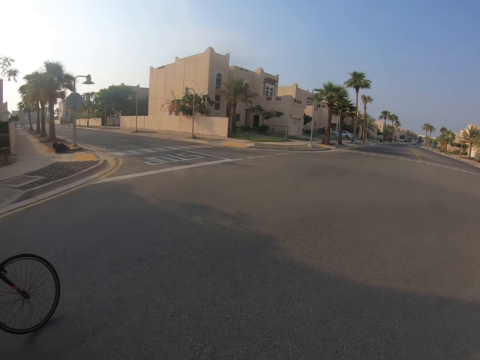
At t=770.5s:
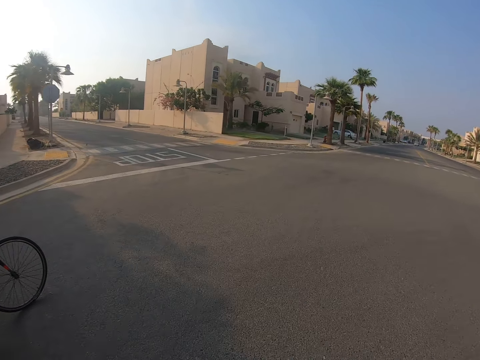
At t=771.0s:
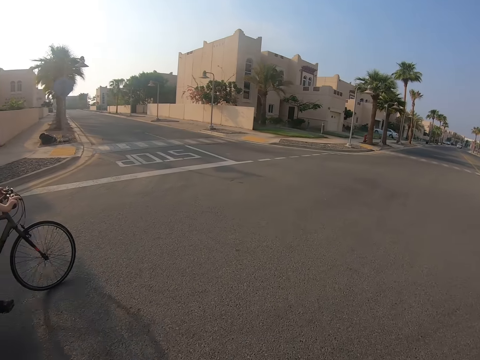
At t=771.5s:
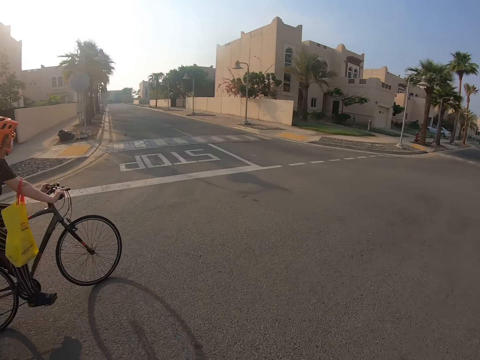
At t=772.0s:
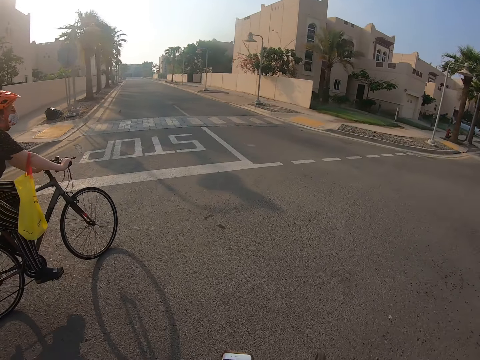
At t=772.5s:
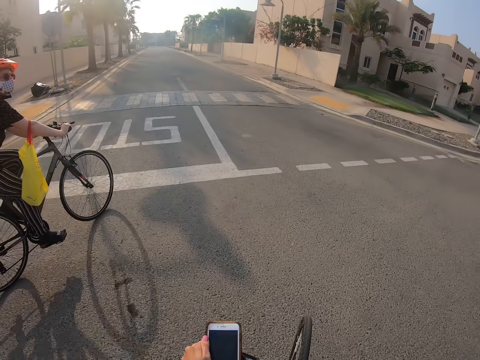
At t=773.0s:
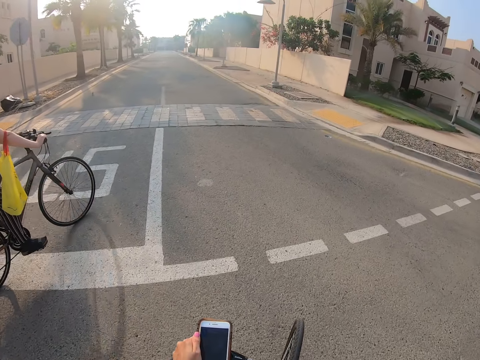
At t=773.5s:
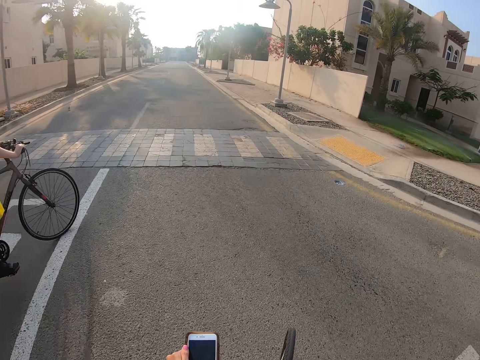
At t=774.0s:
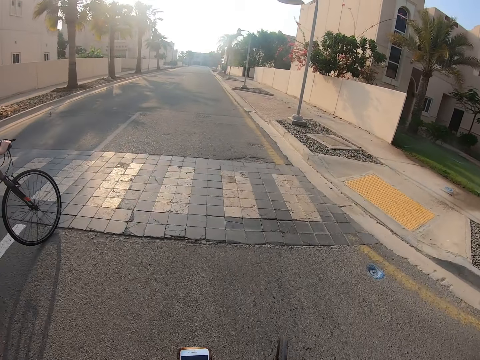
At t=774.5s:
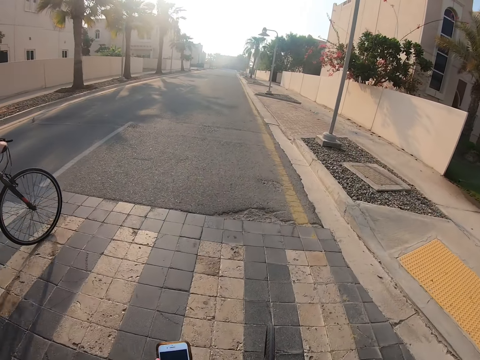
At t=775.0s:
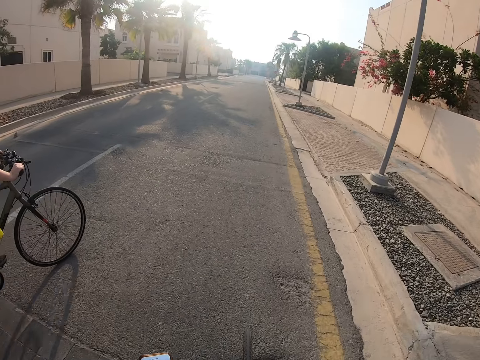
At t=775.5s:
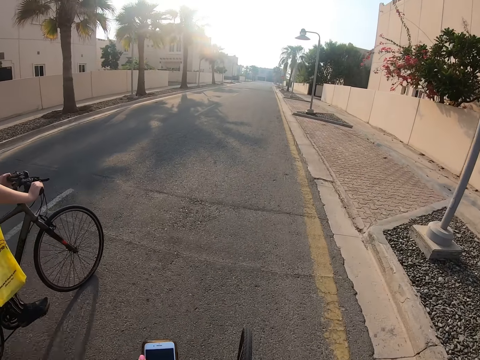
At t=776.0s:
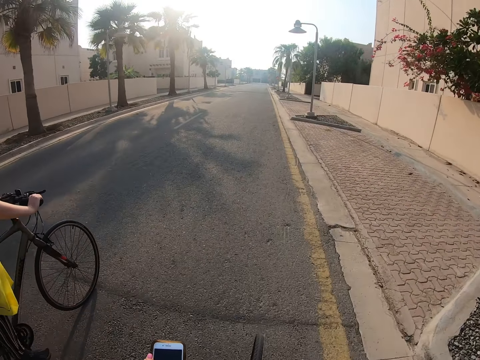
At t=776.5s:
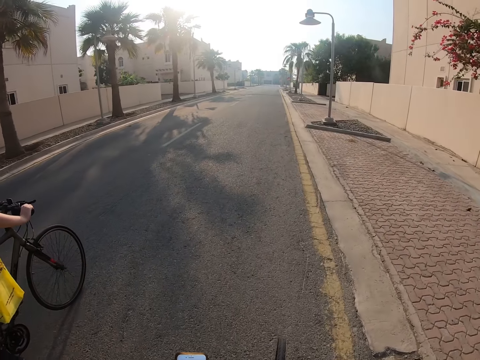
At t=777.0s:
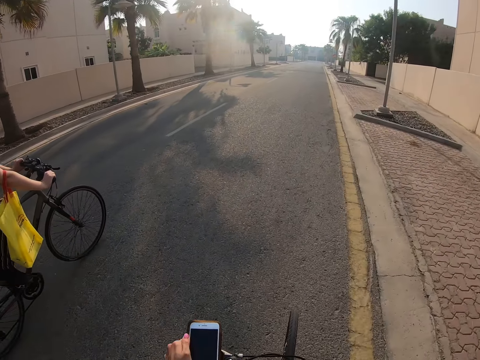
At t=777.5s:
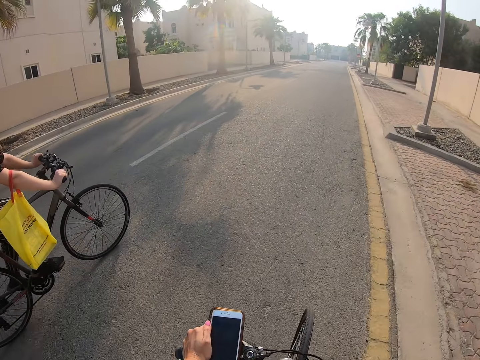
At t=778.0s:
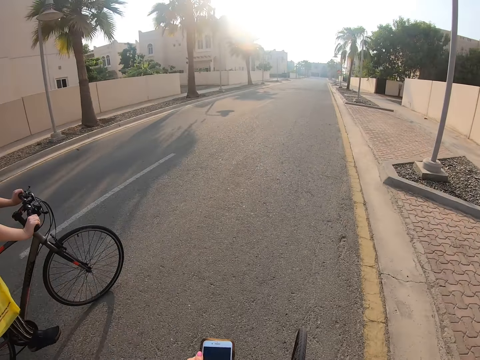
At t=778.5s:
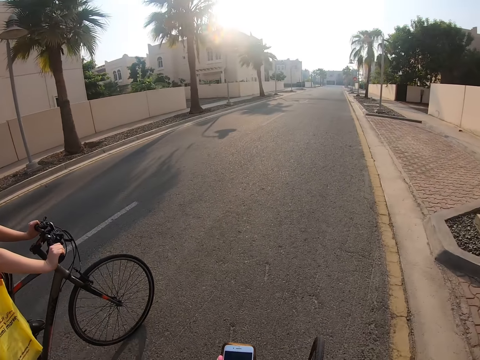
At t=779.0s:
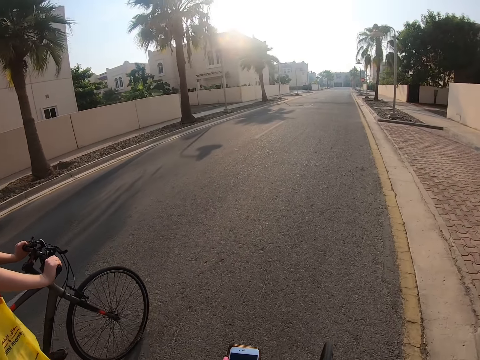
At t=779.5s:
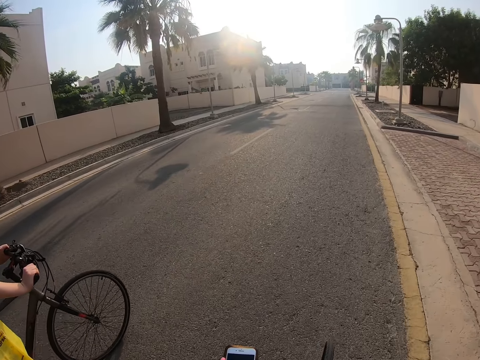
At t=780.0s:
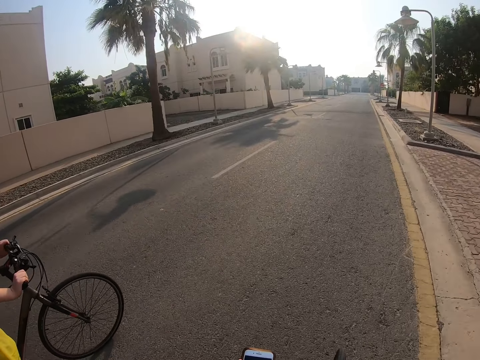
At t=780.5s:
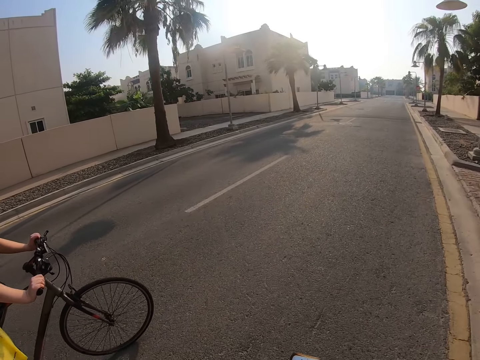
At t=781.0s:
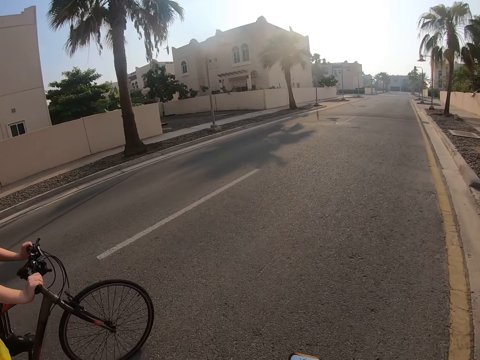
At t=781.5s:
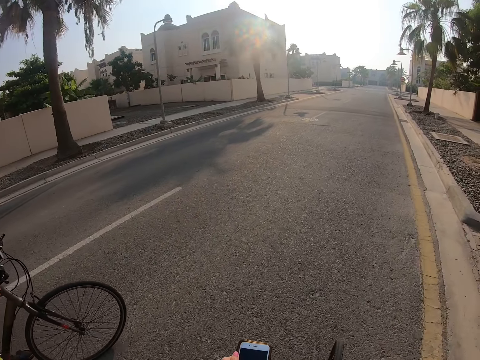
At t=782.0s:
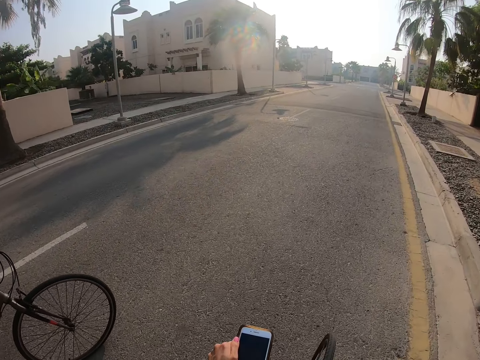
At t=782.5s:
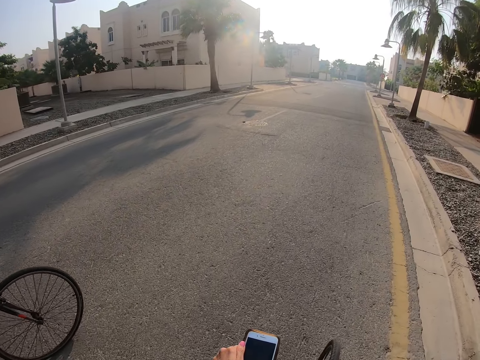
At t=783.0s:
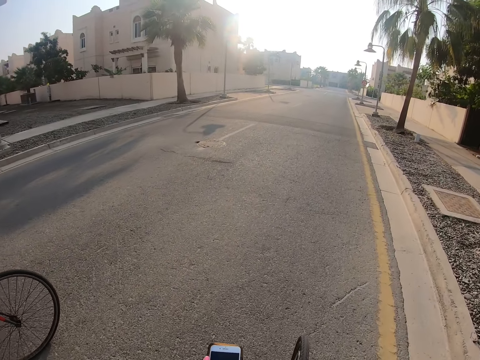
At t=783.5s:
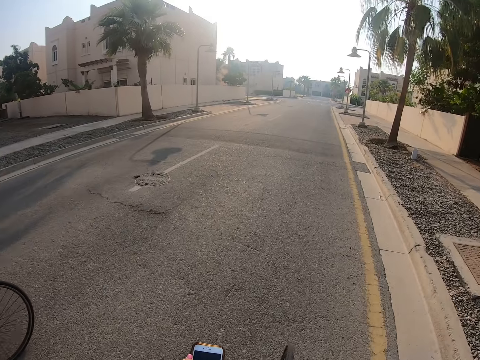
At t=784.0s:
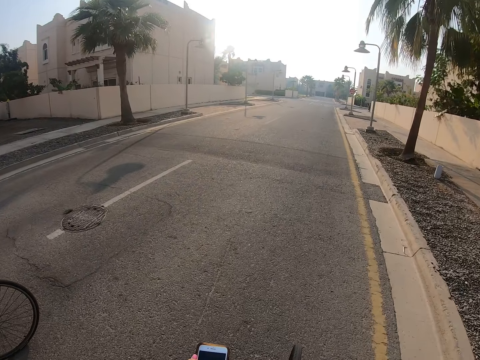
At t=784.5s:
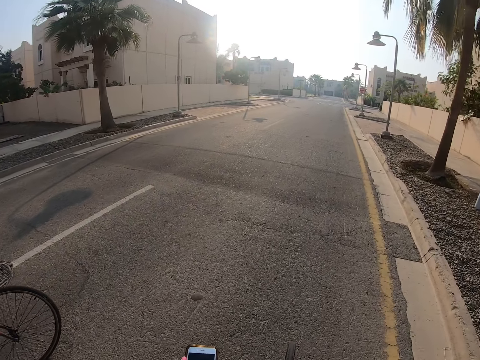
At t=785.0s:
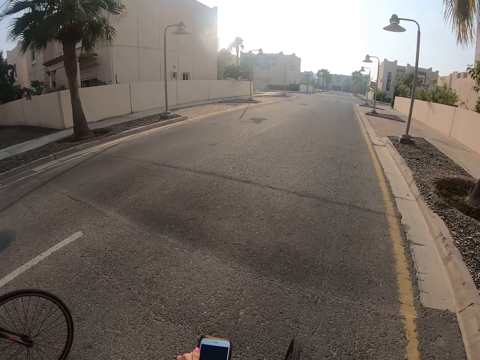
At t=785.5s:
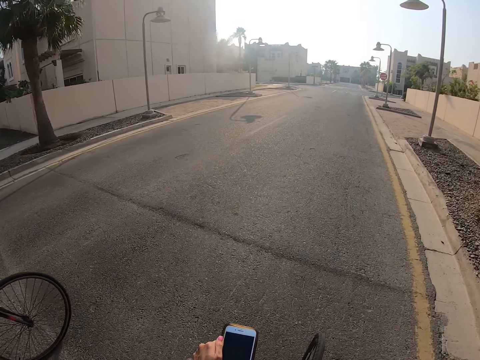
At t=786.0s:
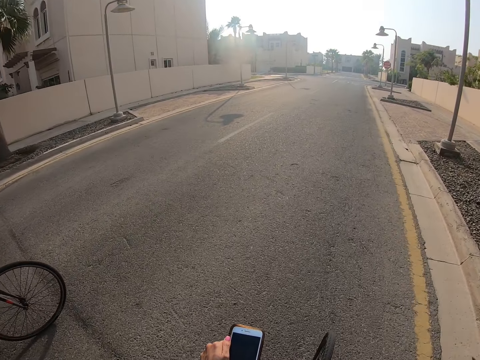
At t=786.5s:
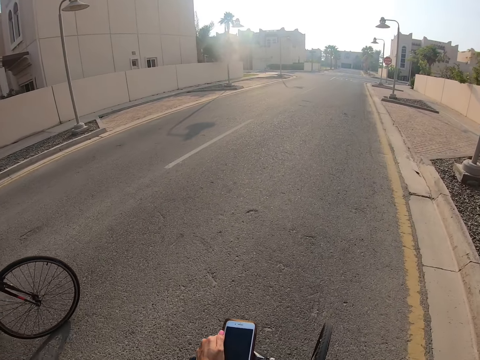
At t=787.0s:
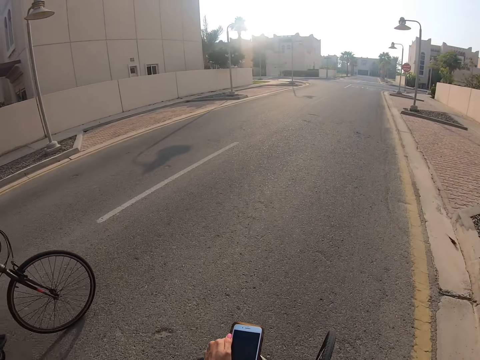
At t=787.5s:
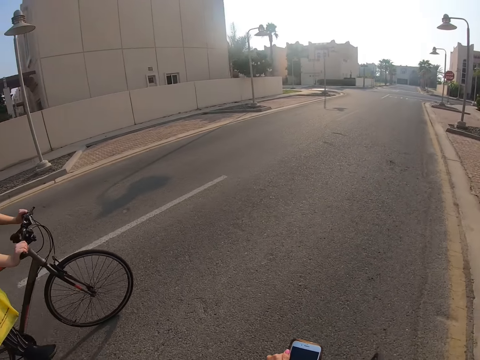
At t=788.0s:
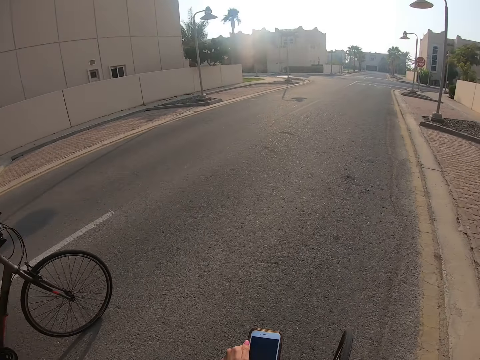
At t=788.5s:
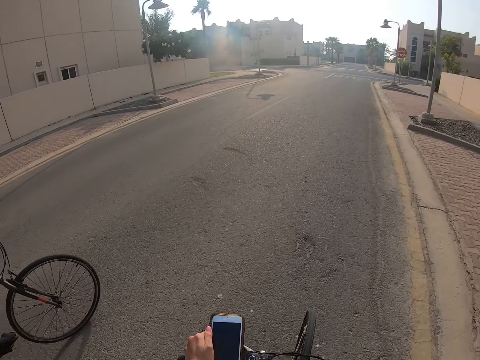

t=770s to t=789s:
The camera wearer touches the phone. A lady rides a bicycle. The camera wearer touches the phone. The lady rides a bicycle. The camera wearer touches the phone. The lady rides a bicycle.

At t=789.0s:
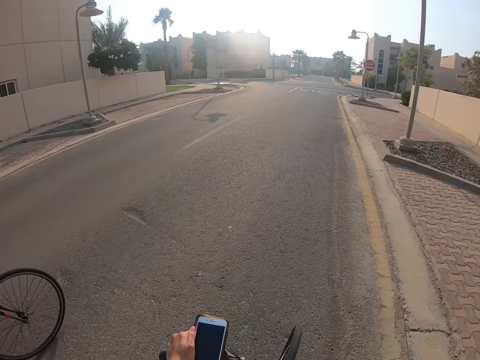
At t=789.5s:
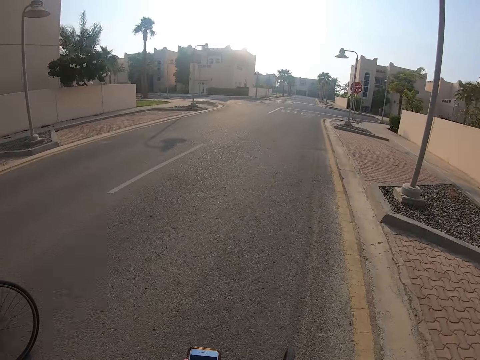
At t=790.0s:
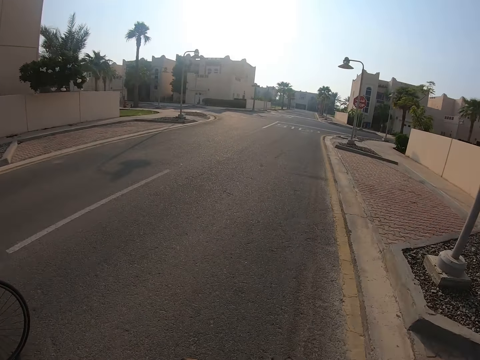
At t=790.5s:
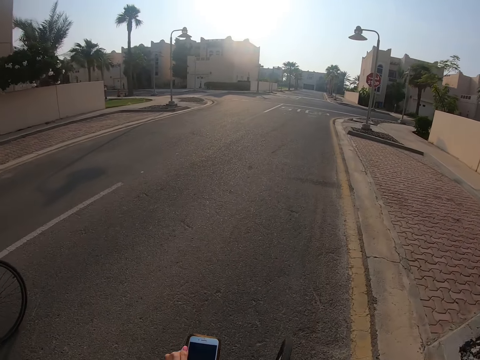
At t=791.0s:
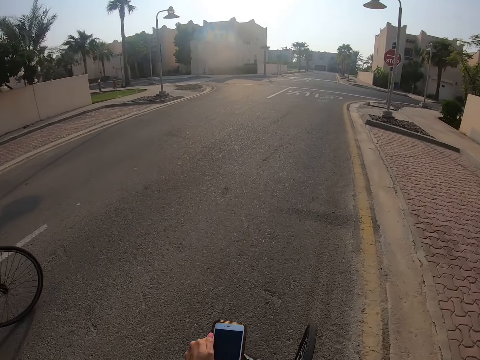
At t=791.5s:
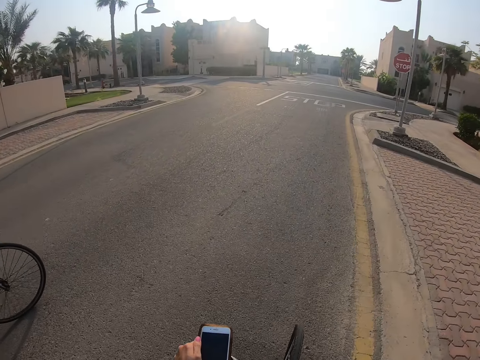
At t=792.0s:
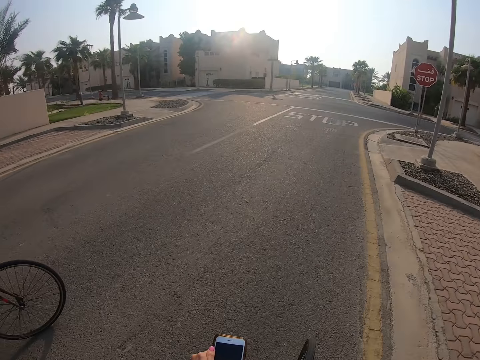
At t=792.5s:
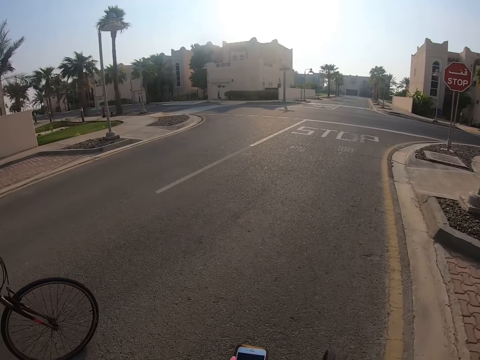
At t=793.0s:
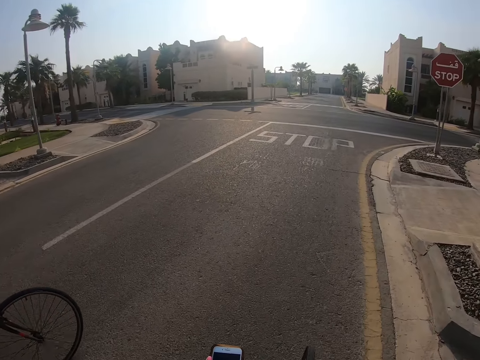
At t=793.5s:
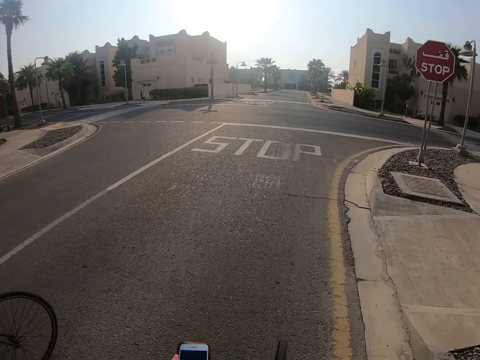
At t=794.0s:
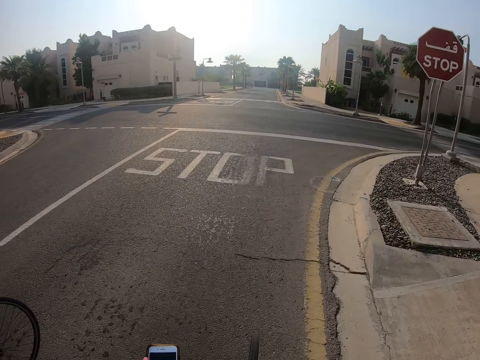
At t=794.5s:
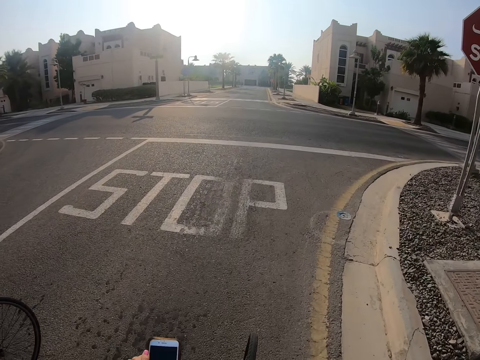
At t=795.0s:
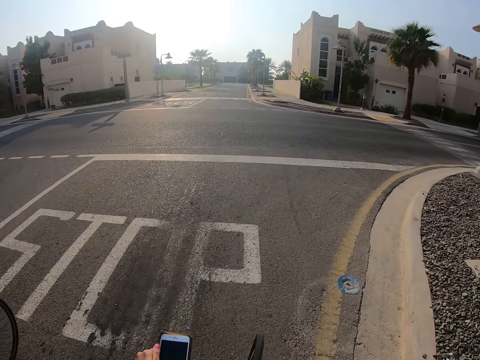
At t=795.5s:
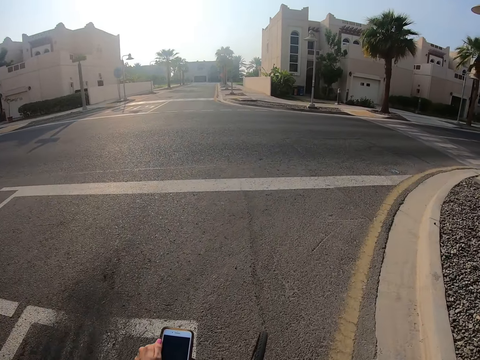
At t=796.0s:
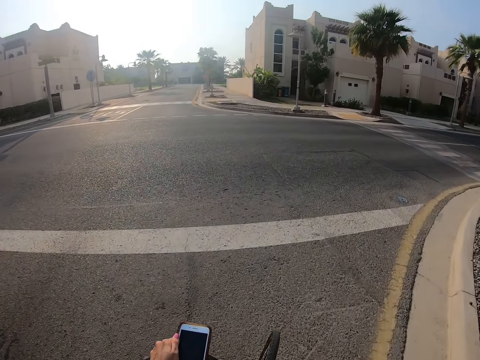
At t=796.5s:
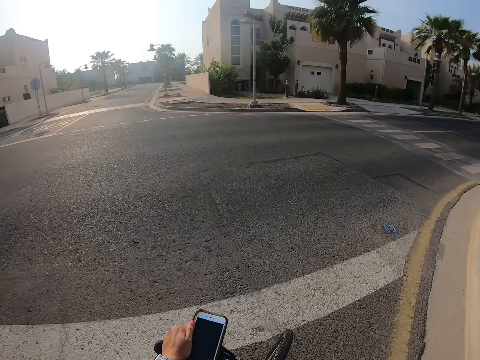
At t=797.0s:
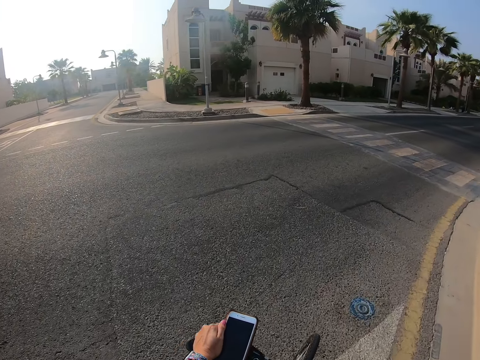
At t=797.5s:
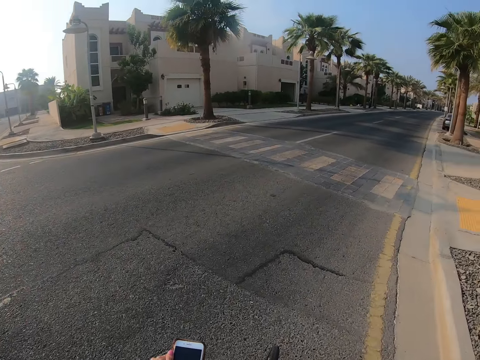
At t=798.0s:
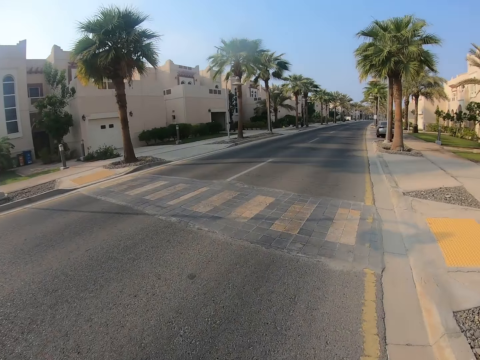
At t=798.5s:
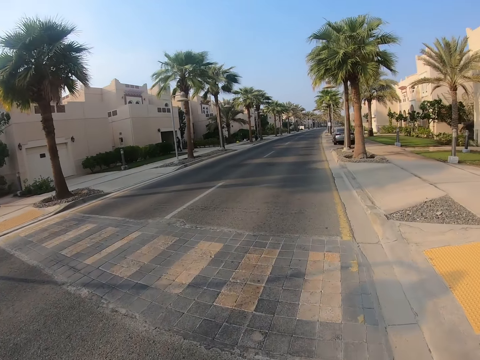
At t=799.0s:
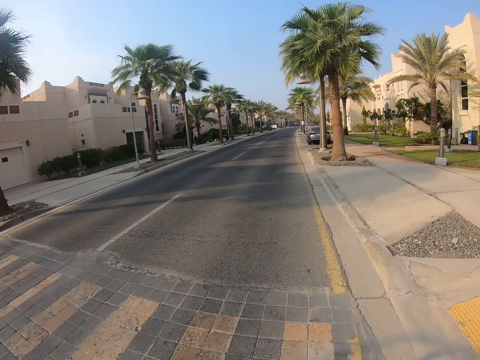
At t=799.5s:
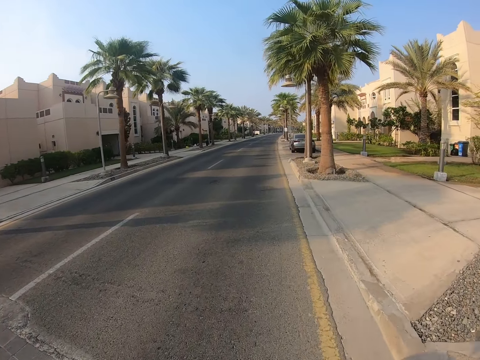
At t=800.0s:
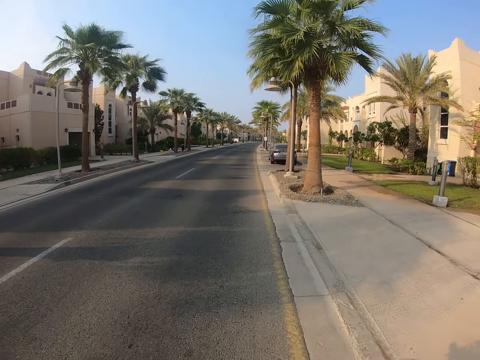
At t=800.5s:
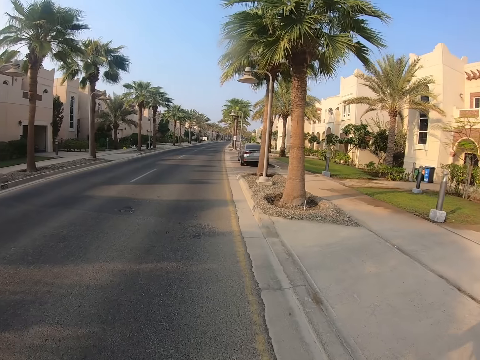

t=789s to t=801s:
The camera wearer rides the bicycle.
